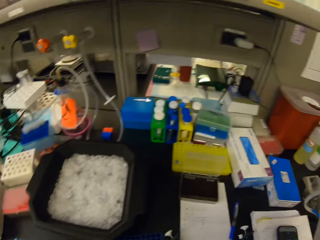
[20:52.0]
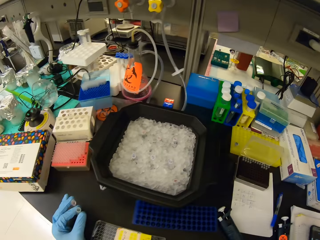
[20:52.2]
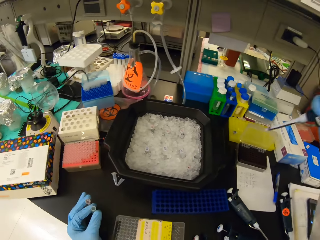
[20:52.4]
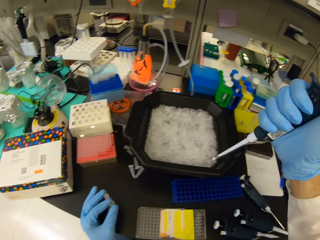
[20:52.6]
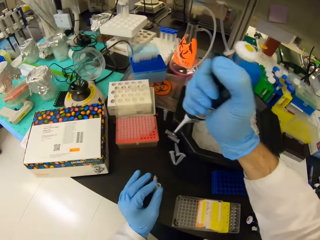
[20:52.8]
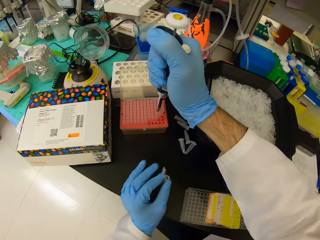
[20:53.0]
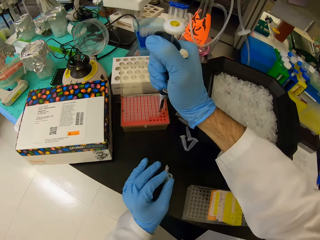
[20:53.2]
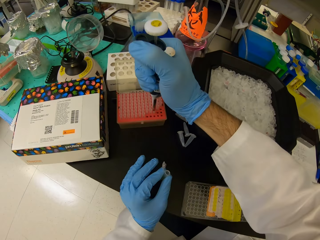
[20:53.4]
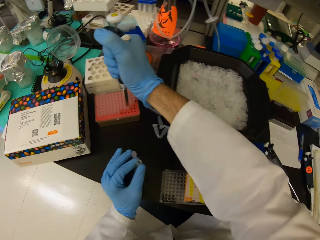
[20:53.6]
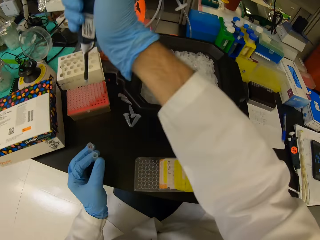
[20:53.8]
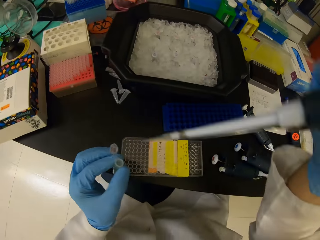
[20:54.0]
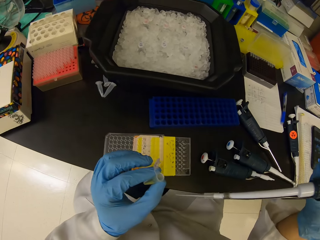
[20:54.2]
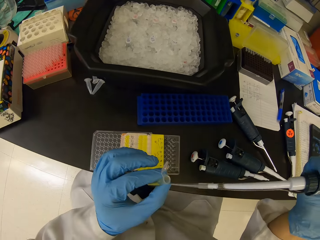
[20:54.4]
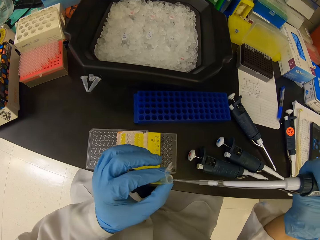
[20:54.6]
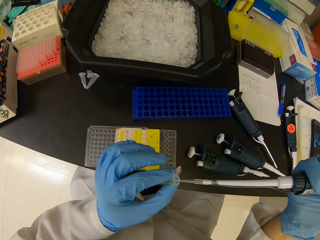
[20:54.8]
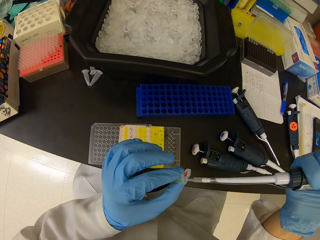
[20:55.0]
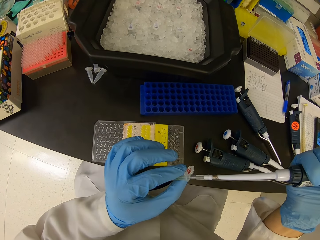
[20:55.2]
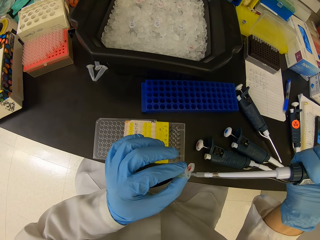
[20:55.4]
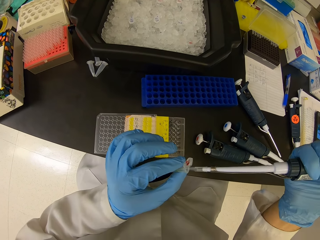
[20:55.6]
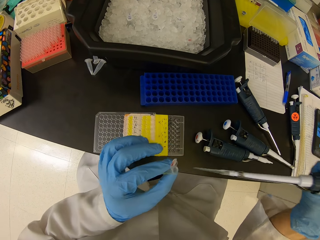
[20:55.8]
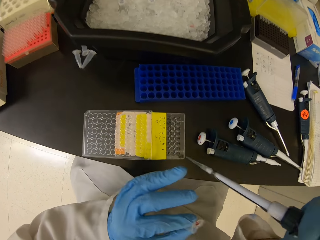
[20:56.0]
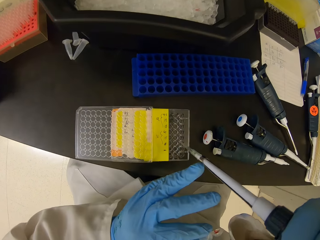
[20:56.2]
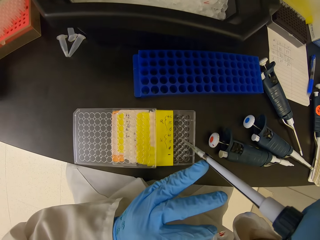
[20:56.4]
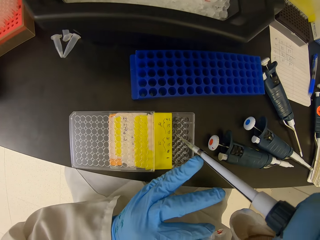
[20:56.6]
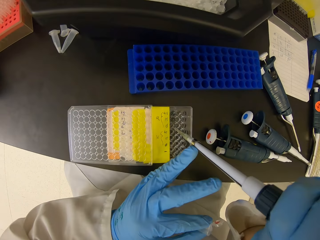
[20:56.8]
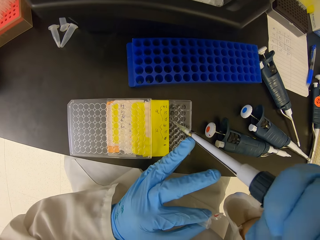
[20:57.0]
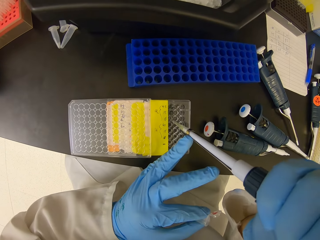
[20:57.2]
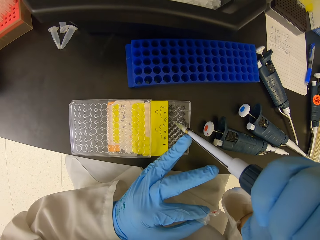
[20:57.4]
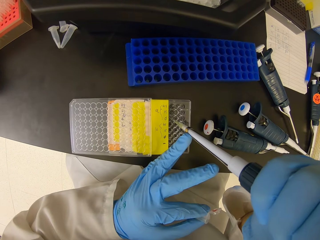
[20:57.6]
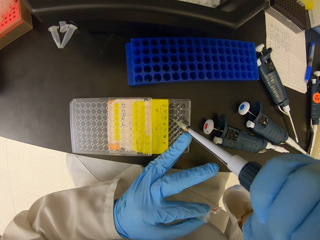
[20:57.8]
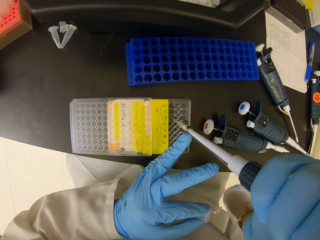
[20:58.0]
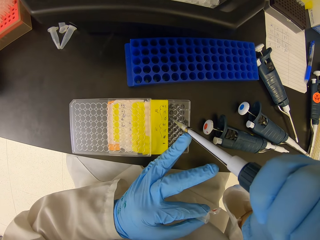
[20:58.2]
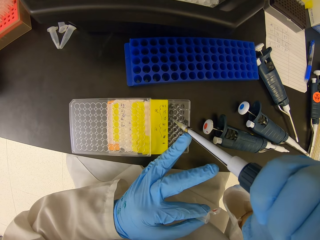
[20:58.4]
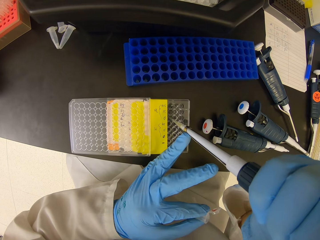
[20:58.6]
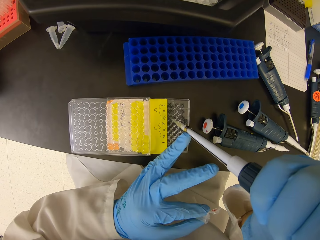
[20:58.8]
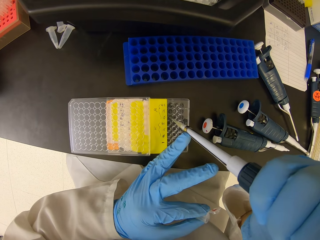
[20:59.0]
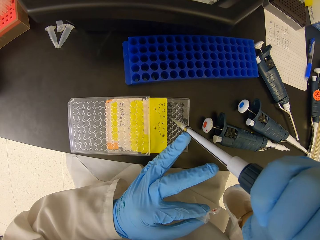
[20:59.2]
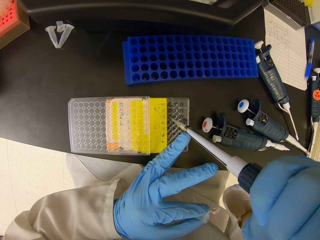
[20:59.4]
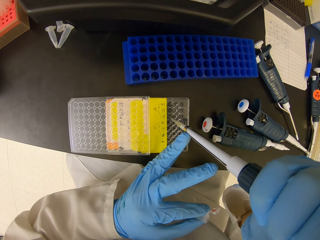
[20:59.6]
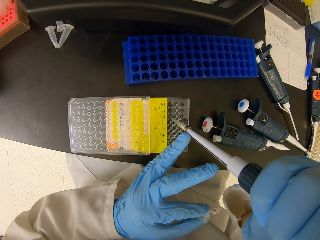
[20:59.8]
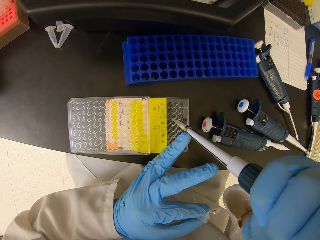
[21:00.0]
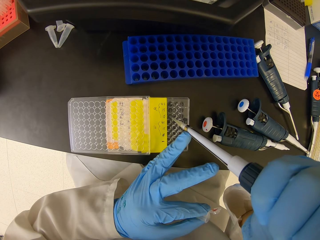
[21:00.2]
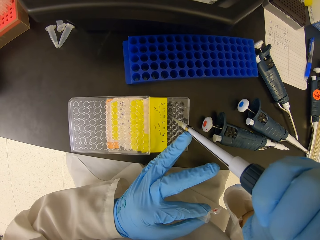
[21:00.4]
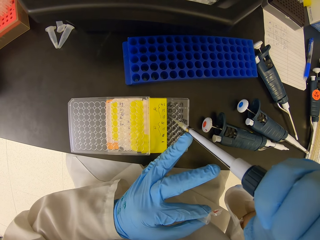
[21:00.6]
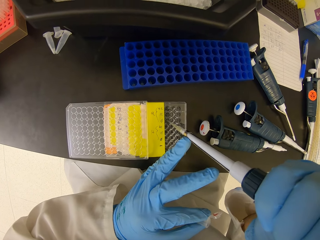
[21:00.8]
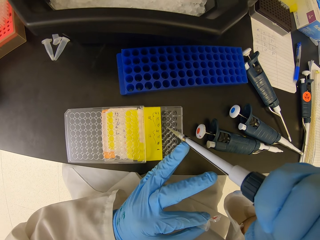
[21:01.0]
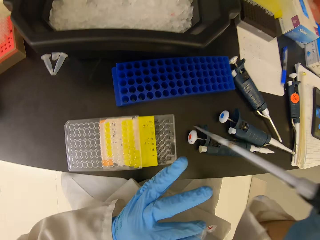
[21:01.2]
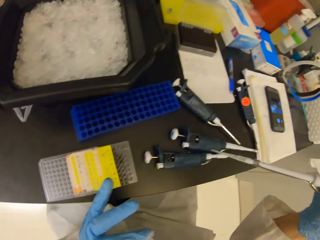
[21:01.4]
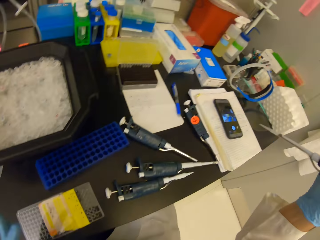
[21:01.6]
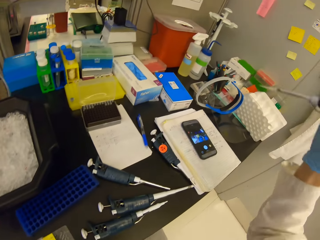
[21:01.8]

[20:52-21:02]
The camera wearer throws the dropper pipette in the plastic bin. They insert the dropper in the micropipette. They suck solution in the test tube. They insert the micropipette on the nest pipette tips. They put solution in the multi well plate.

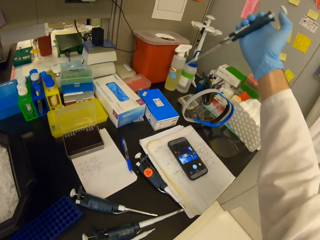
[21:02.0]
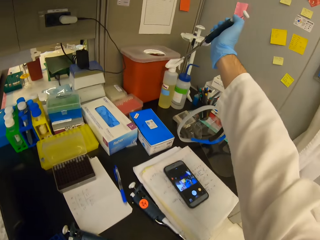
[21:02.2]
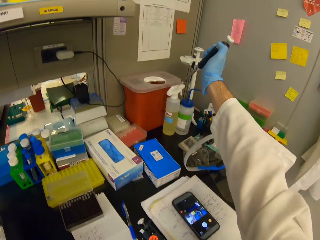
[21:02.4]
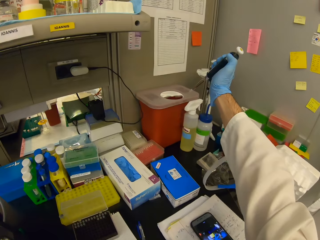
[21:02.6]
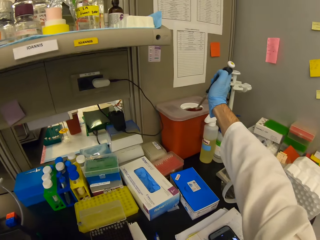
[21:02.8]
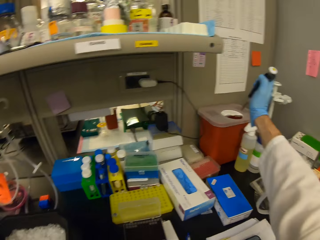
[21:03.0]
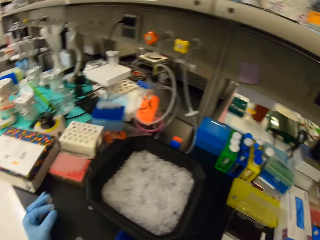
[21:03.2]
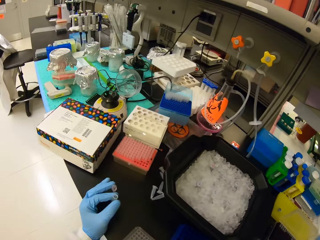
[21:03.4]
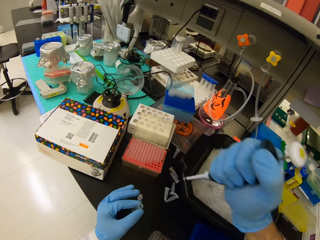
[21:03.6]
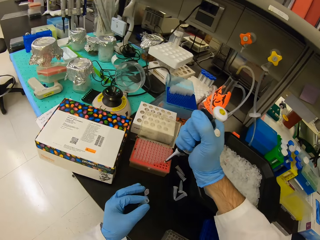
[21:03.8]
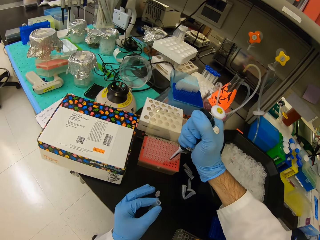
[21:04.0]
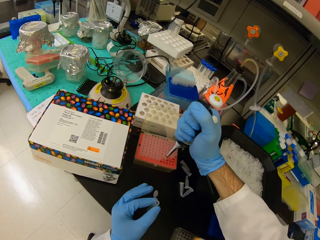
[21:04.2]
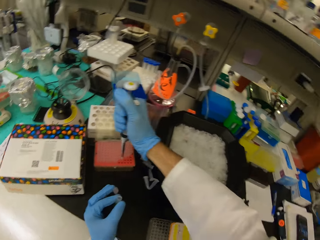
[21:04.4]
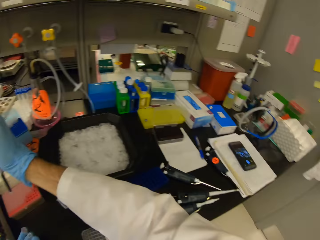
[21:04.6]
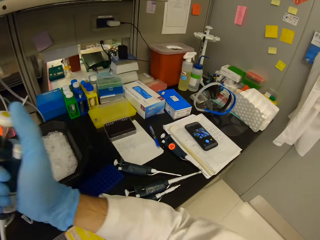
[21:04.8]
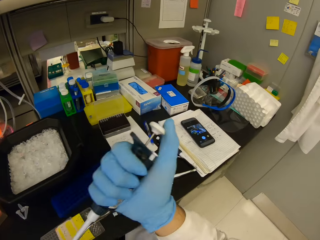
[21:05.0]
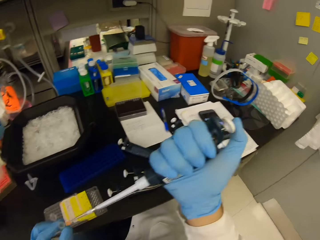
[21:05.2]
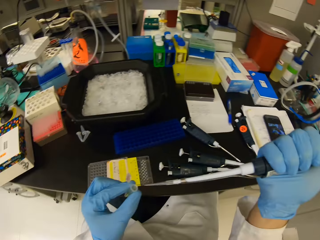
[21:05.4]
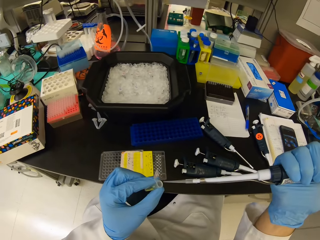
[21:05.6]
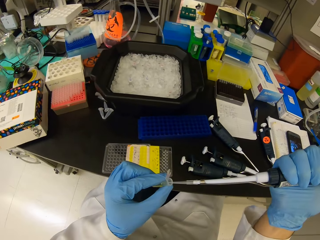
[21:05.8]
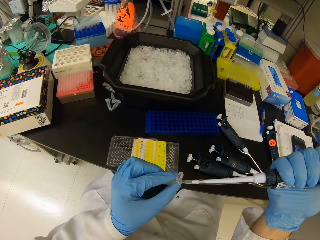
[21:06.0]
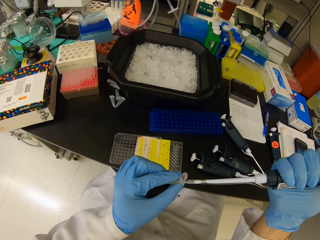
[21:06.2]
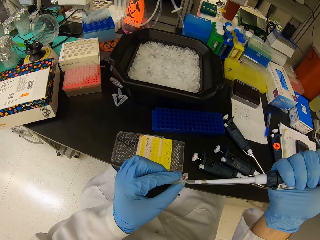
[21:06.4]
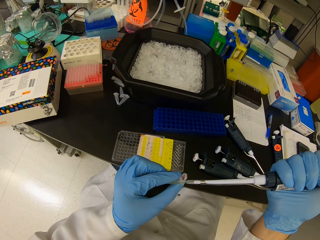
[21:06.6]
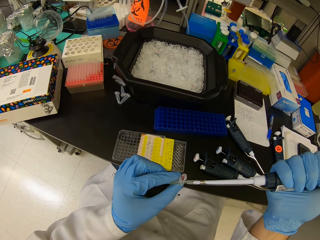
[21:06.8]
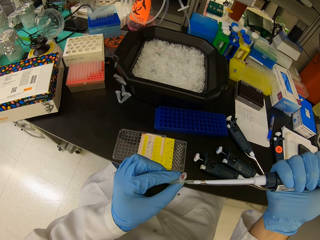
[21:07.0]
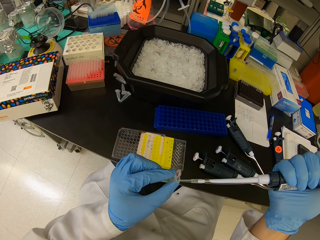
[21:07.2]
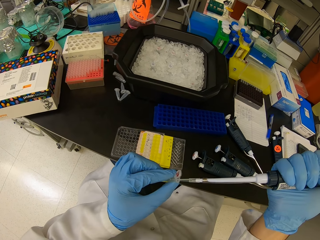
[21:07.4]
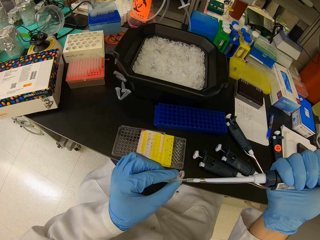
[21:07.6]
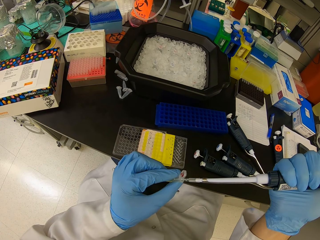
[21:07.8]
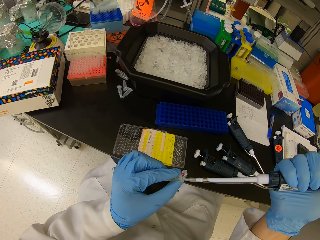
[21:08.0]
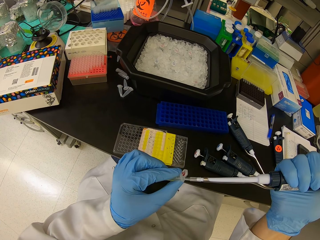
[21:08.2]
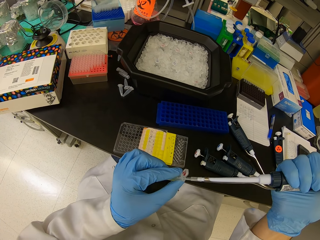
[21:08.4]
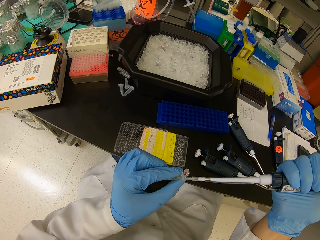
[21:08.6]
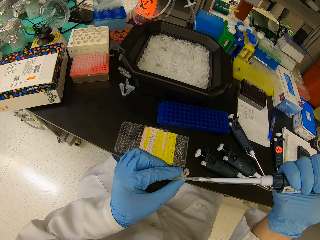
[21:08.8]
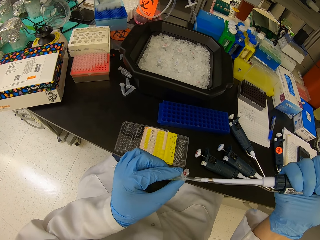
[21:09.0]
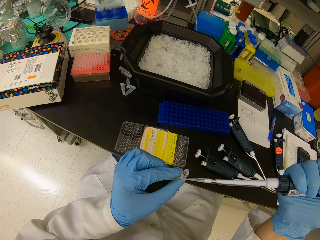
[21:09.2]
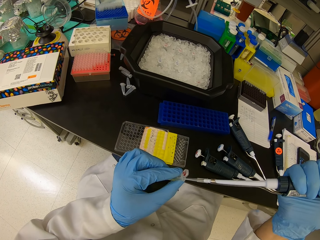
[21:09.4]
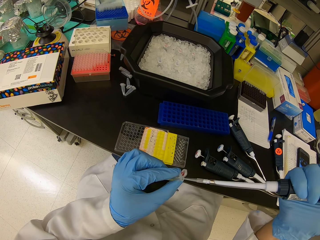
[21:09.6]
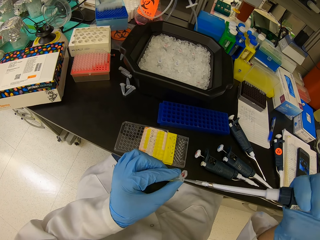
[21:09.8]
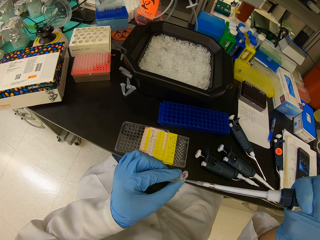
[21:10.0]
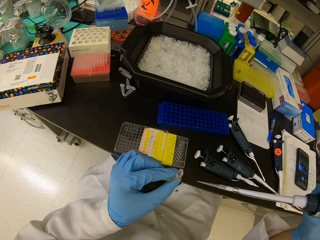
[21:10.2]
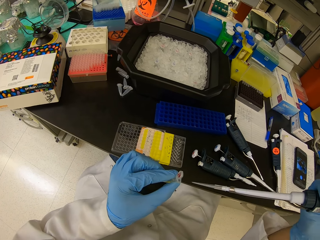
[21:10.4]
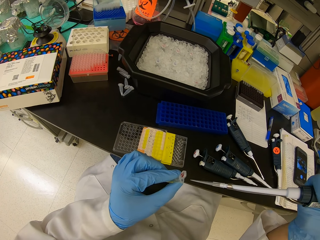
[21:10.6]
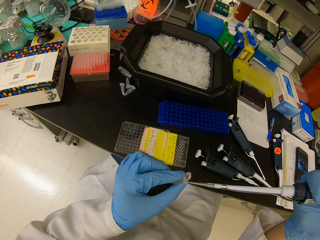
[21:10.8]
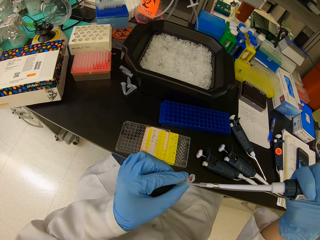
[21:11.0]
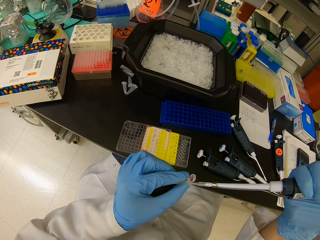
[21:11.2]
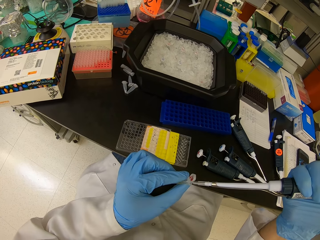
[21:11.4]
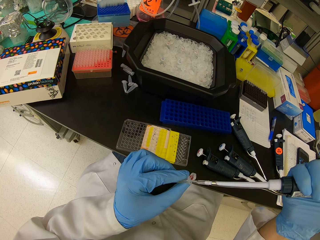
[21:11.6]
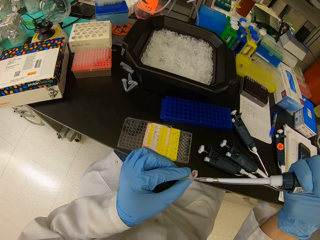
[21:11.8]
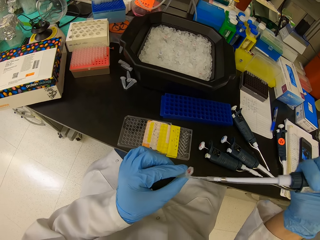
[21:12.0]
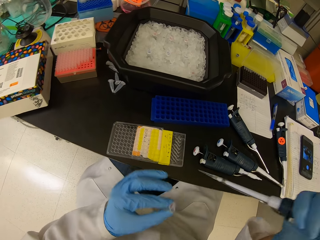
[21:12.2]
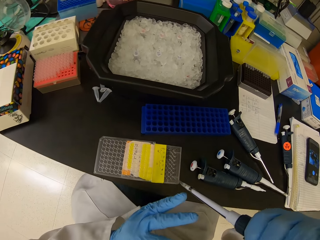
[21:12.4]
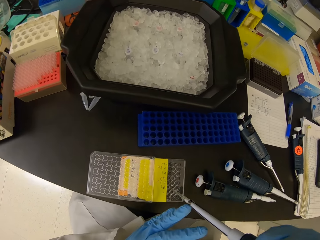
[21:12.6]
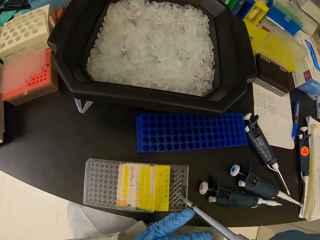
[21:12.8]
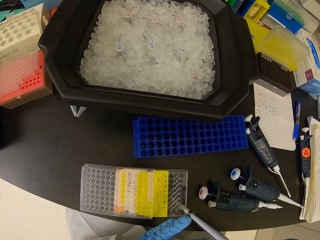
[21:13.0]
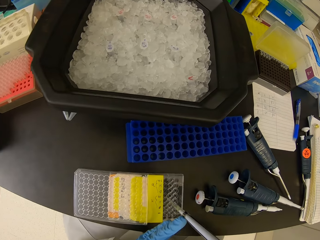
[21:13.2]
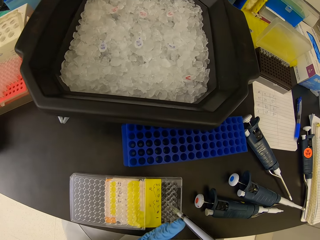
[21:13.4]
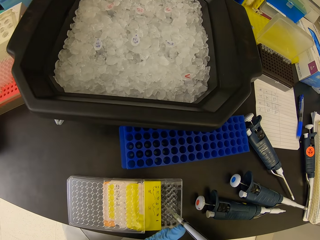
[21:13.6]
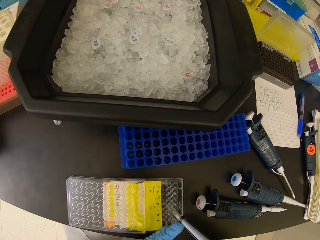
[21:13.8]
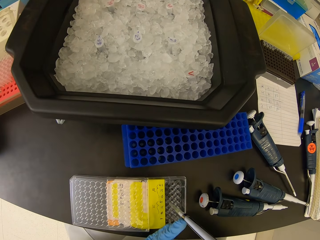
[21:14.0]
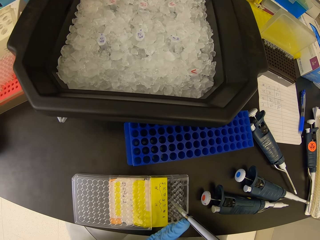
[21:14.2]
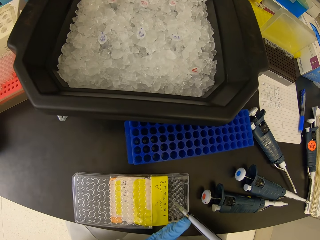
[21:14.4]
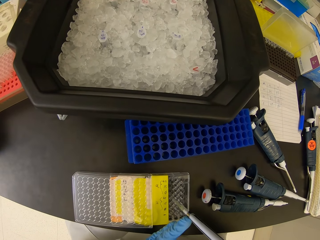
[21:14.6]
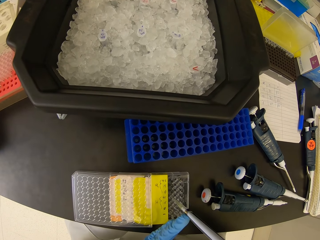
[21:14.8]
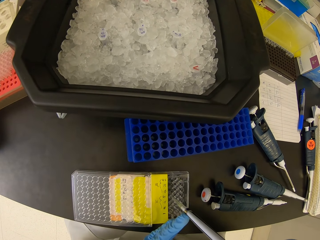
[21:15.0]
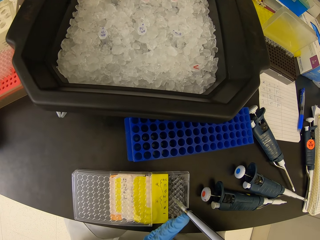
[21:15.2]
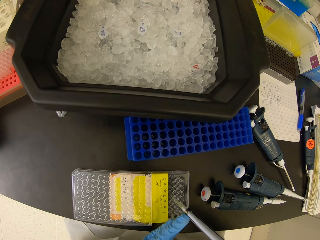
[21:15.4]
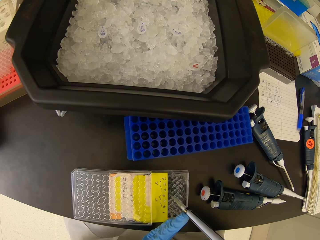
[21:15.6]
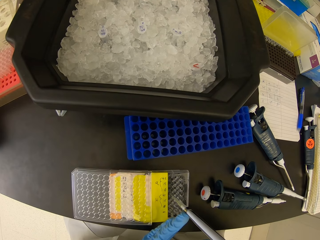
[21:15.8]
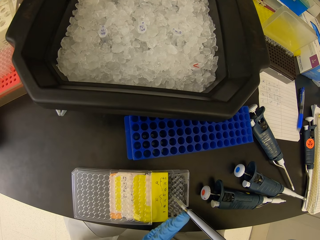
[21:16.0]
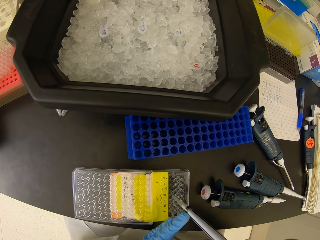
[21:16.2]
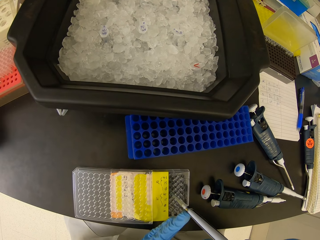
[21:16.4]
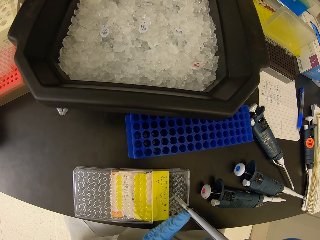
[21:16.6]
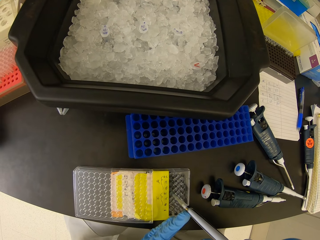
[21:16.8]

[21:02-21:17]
The camera wearer throws the dropper pipette in the plastic bin. They insert the dropper in the micropipette. They suck solution in the test tube. They put solution in the multi well plate. They insert the micropipette on the nest pipette tips.
